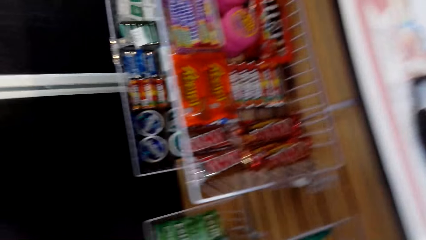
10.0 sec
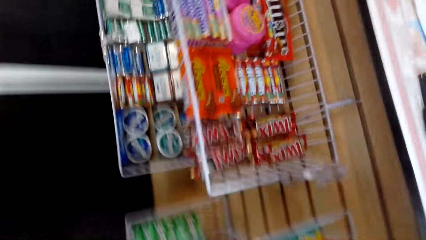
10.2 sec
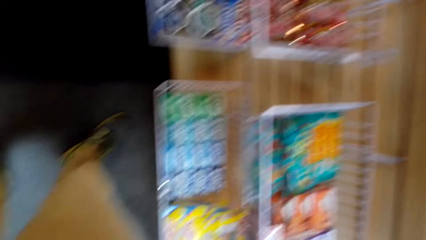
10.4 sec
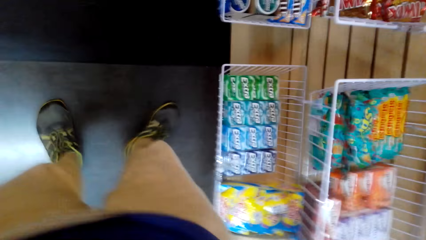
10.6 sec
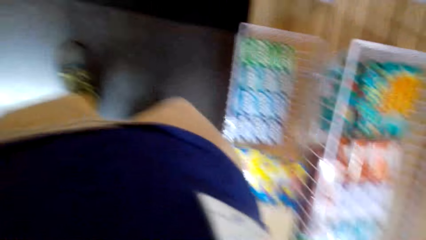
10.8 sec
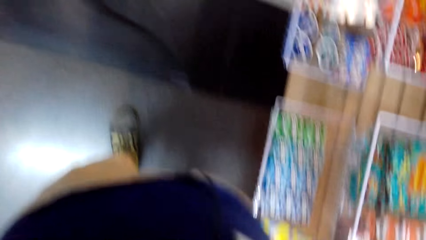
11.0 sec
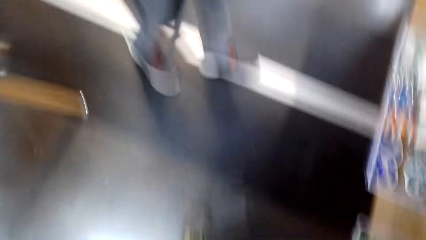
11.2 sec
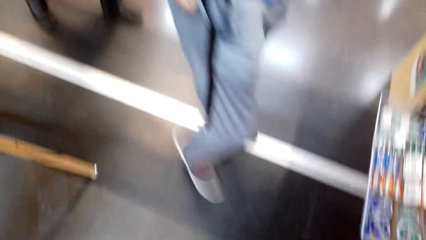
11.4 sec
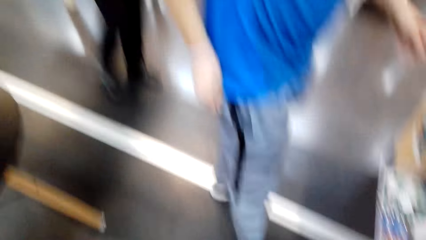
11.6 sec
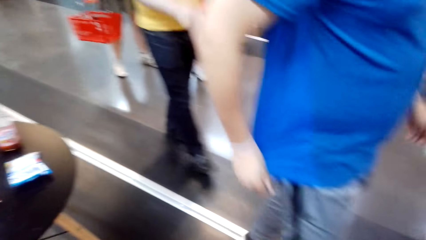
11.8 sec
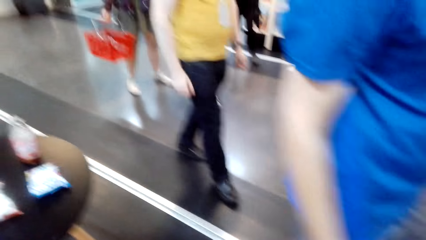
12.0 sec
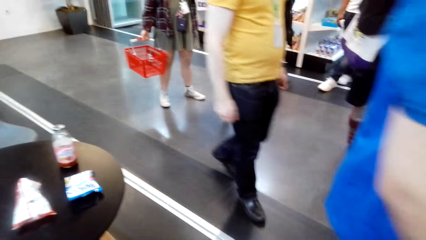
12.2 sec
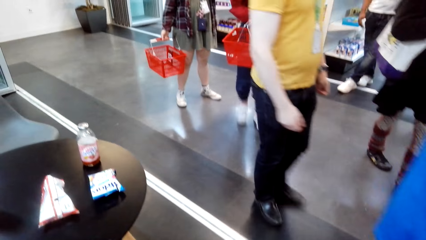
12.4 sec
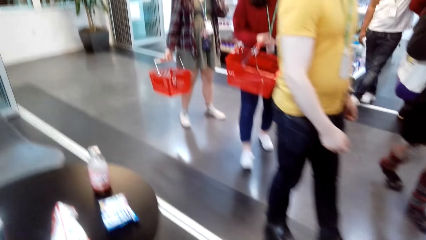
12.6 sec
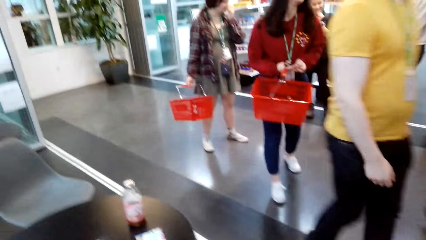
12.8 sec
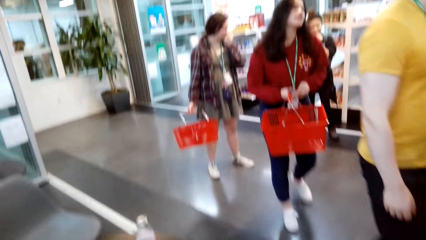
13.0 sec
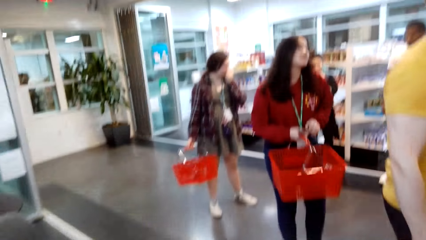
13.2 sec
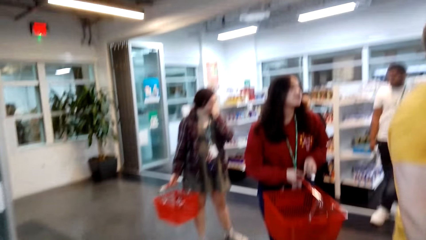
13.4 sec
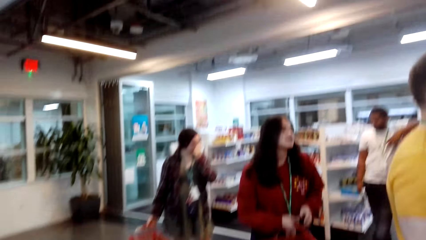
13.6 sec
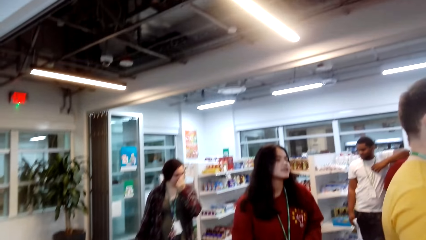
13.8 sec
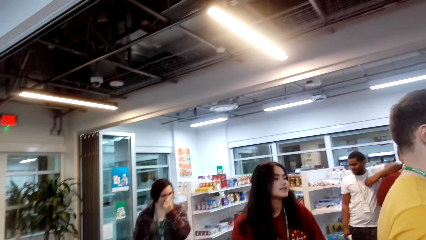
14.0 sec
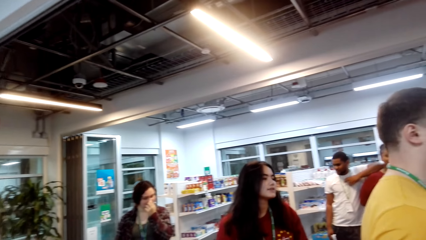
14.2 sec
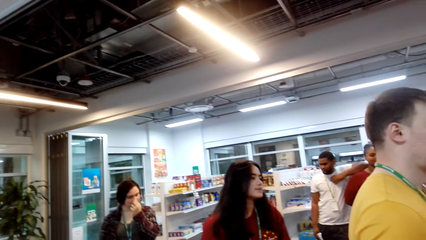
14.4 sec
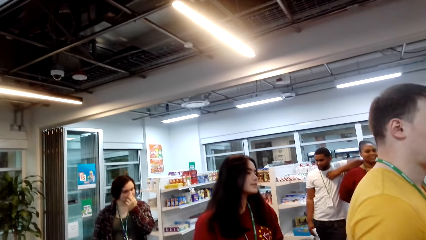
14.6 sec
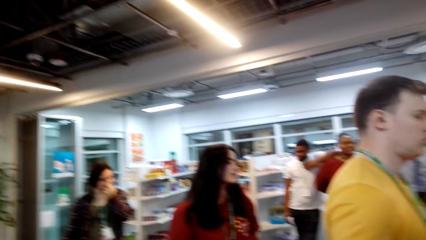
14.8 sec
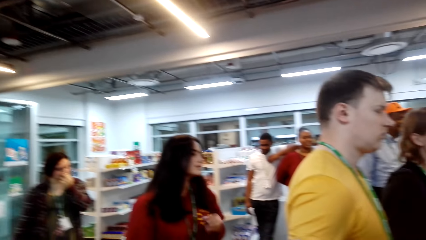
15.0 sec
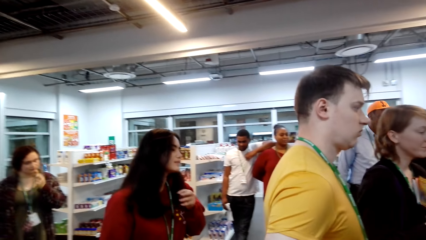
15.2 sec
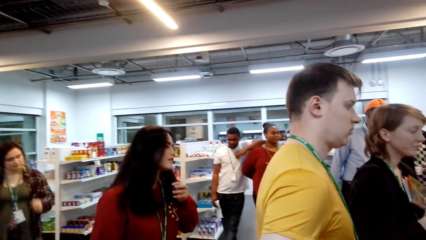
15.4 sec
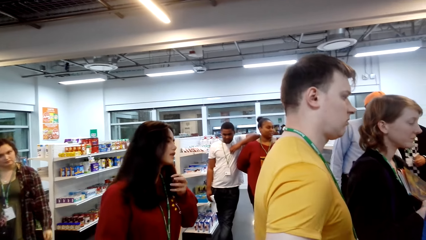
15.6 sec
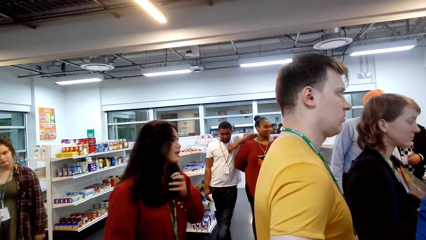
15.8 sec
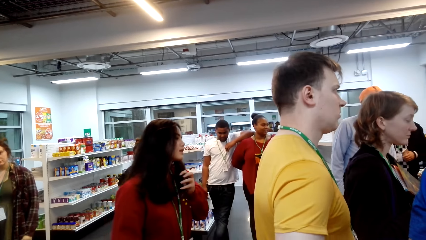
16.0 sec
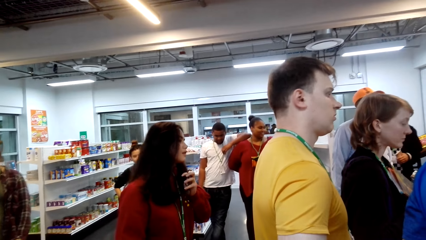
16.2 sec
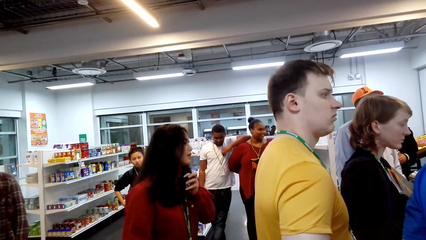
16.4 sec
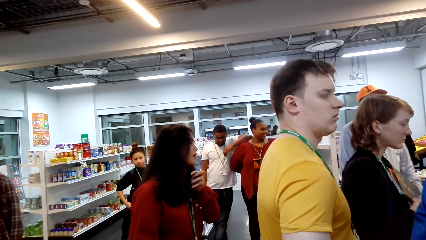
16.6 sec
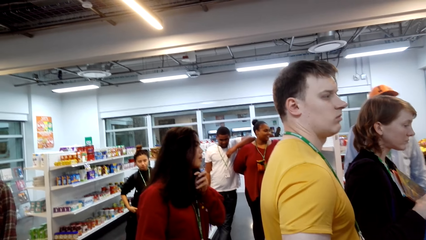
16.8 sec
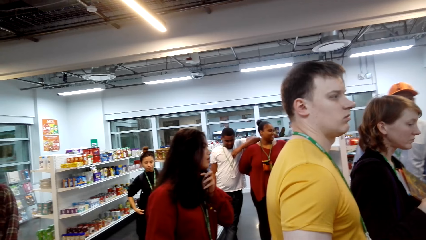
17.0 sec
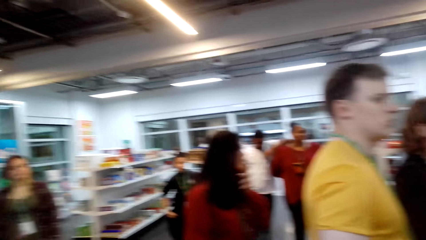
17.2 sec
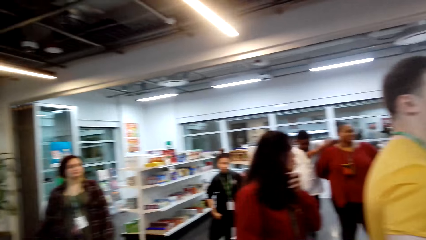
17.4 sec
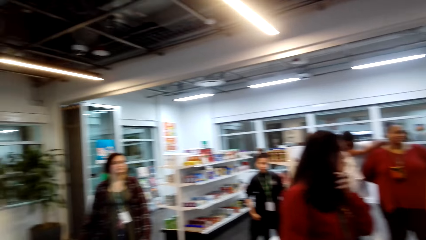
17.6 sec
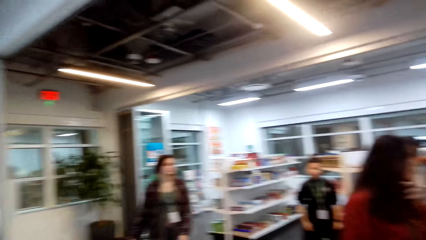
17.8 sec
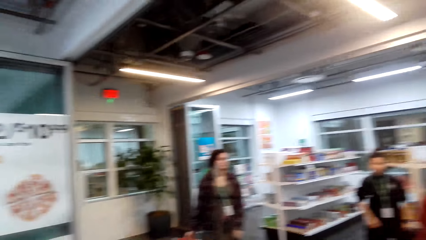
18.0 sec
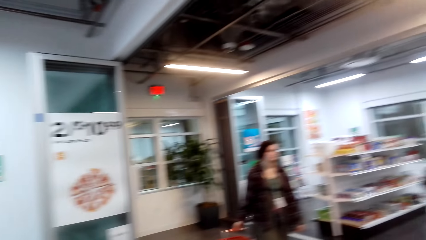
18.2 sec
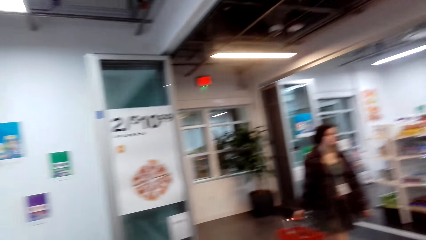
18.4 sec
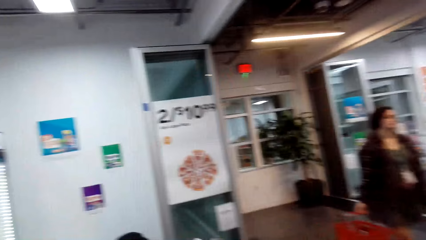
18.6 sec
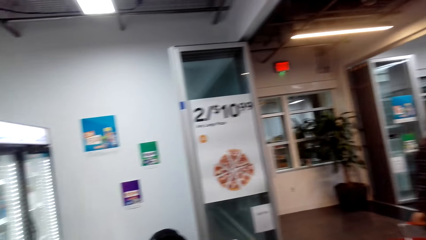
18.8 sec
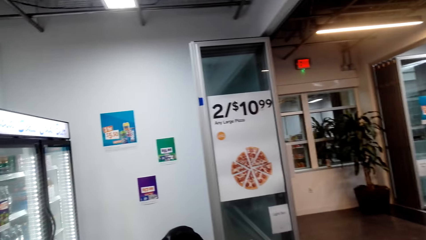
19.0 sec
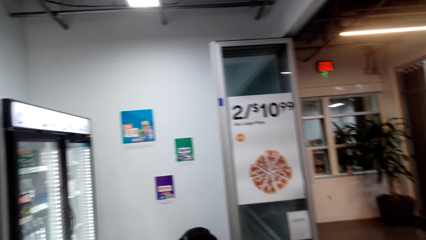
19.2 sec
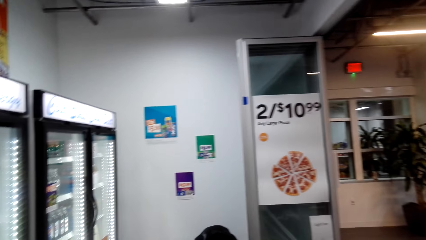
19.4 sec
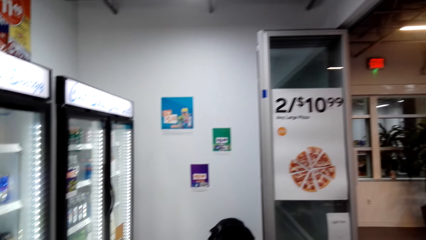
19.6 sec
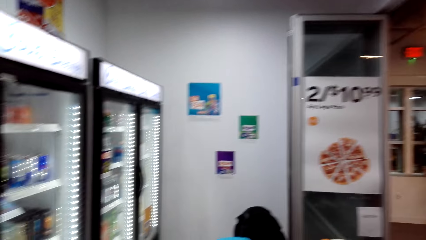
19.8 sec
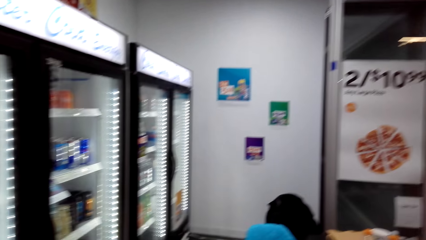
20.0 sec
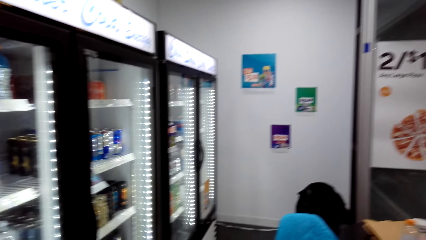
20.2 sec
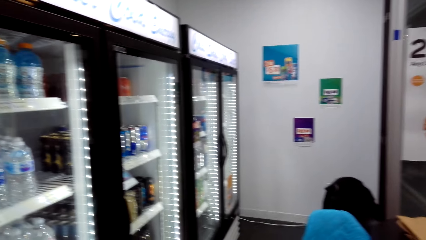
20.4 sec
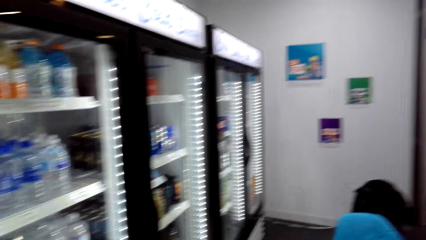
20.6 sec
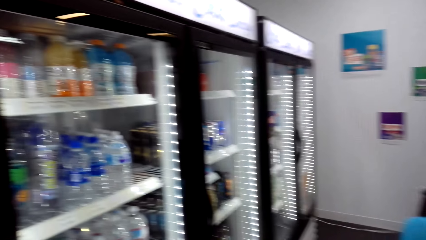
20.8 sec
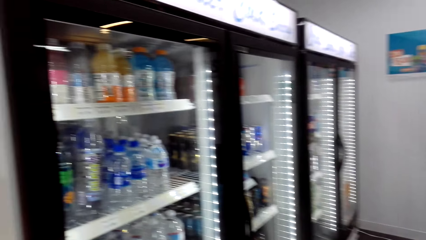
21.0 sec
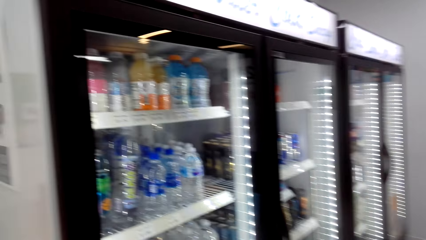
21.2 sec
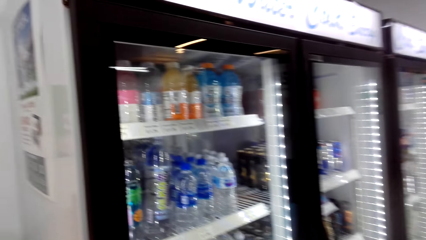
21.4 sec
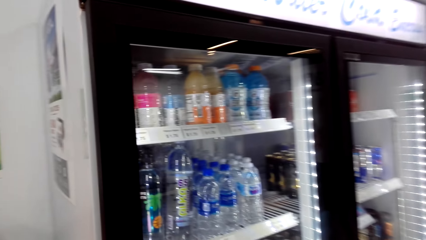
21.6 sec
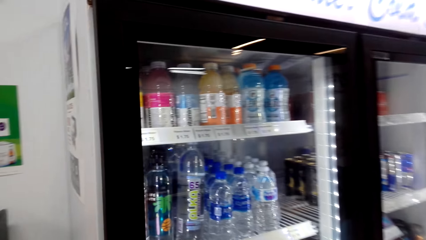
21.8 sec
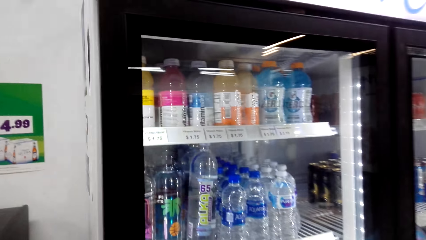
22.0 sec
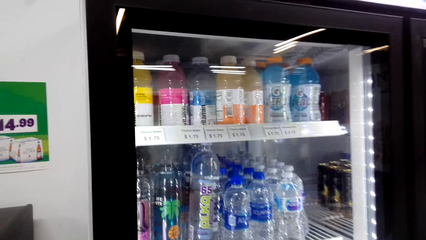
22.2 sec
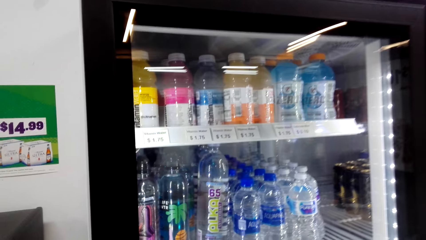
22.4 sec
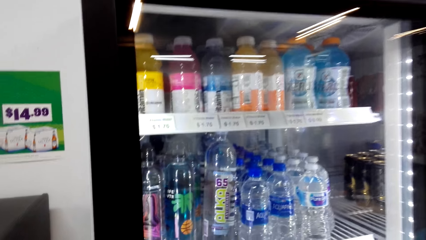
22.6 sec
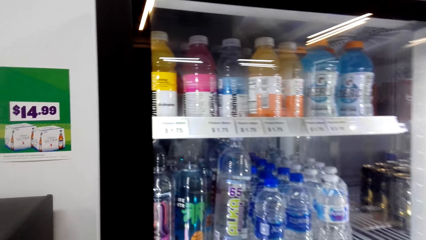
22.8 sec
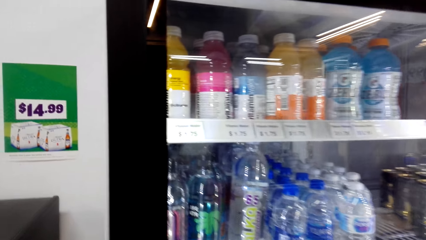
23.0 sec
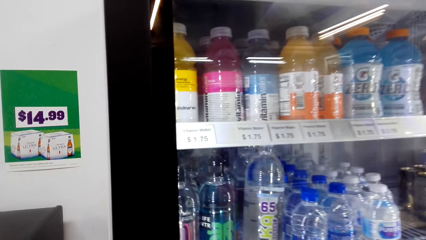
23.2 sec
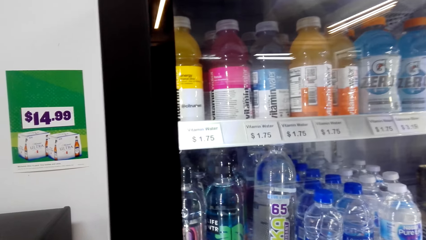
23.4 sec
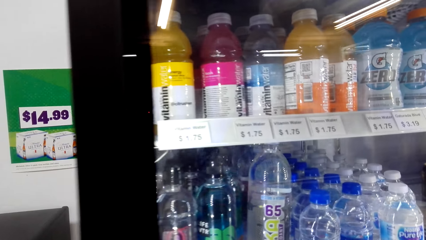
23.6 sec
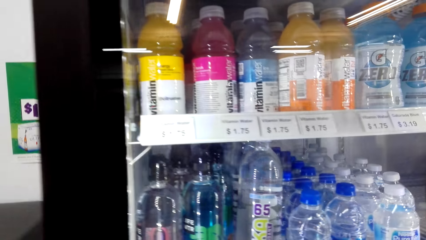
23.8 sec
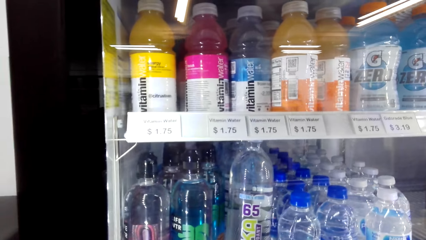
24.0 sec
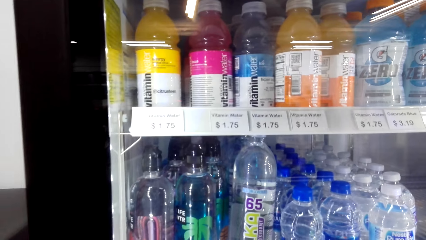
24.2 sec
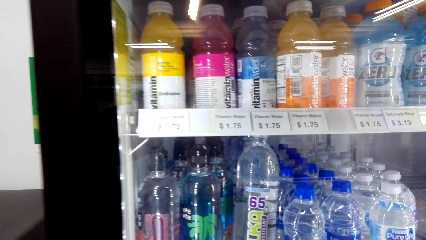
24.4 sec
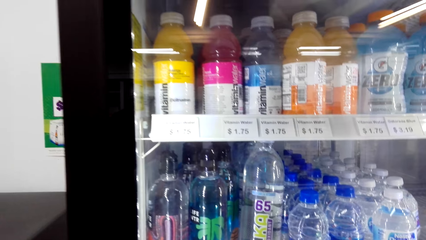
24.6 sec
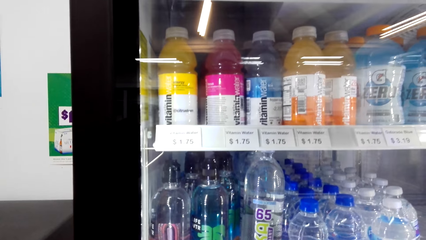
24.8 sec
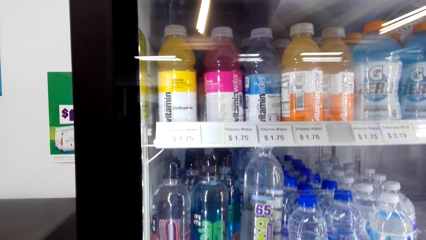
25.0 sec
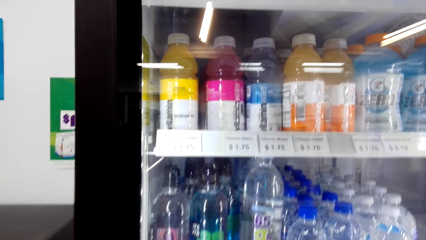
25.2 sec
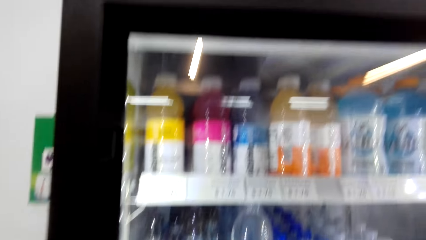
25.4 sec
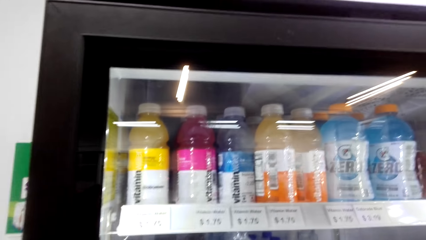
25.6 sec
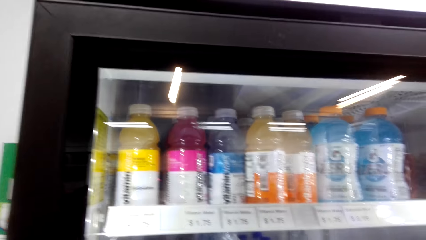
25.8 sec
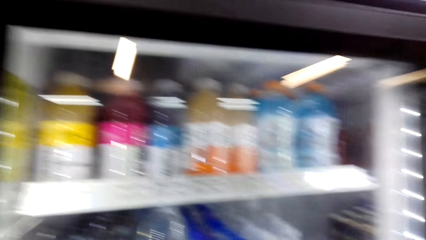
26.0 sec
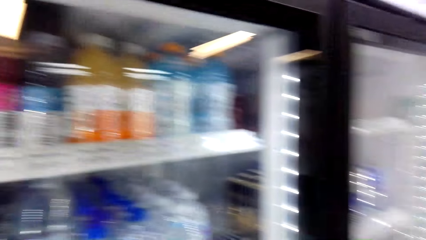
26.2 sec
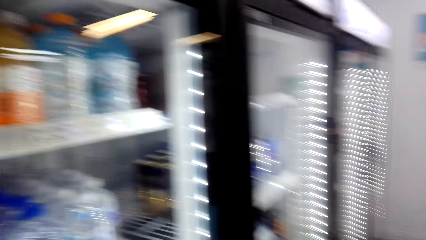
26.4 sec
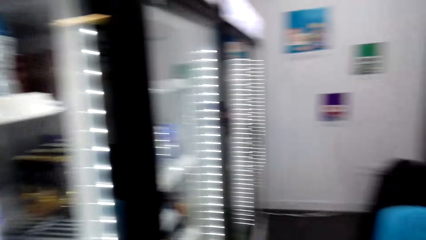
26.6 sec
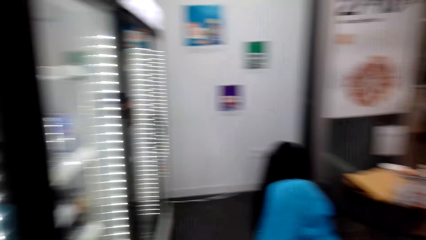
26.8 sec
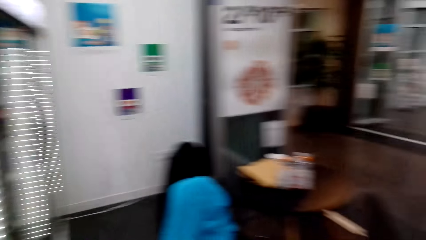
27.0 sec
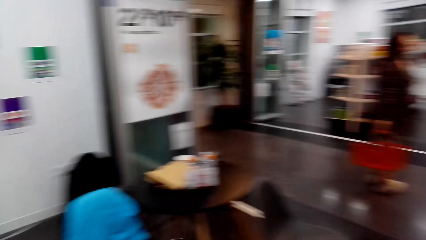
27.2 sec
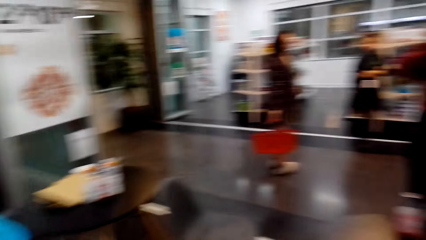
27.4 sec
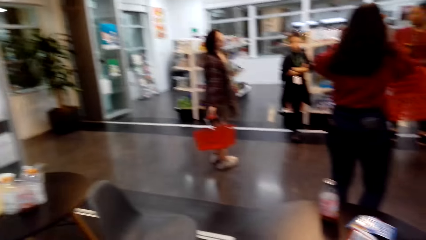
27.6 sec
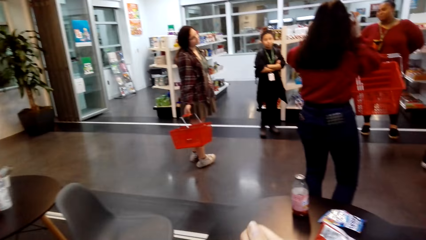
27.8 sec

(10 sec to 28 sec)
The camera wearer looks around the supermarket. They walk in the supermarket. They stare at the drinks in the fridge. They turn around.
